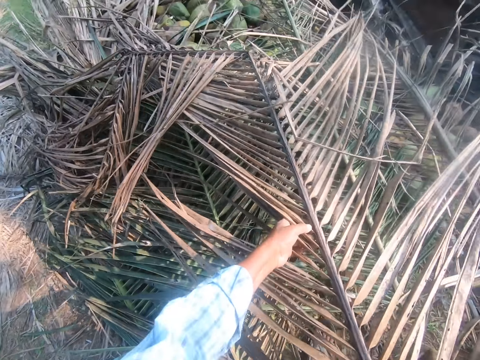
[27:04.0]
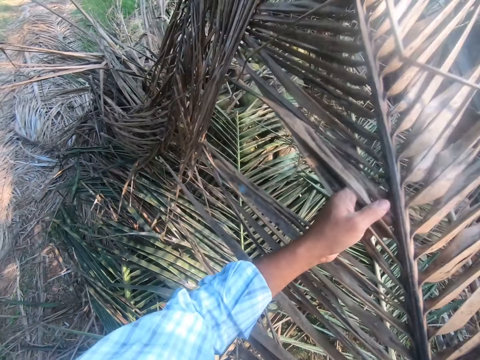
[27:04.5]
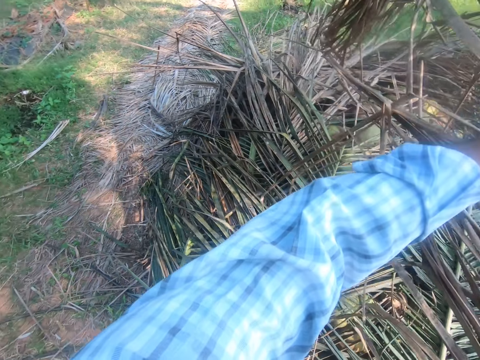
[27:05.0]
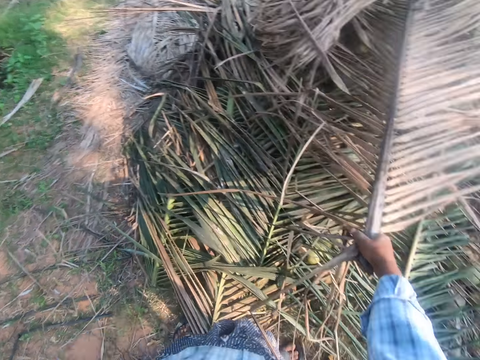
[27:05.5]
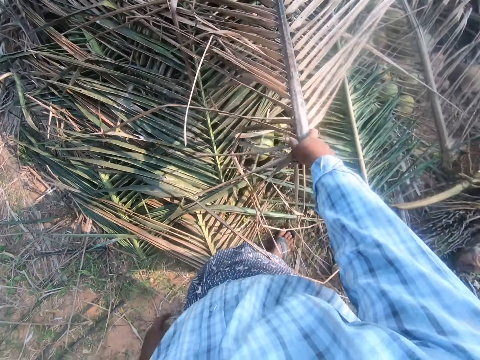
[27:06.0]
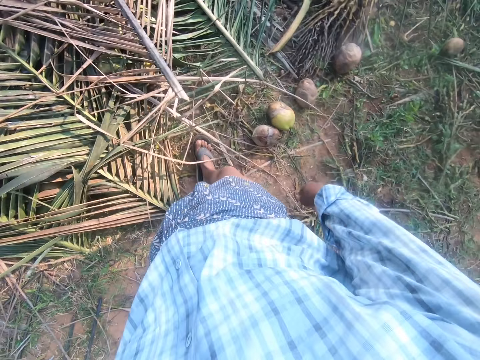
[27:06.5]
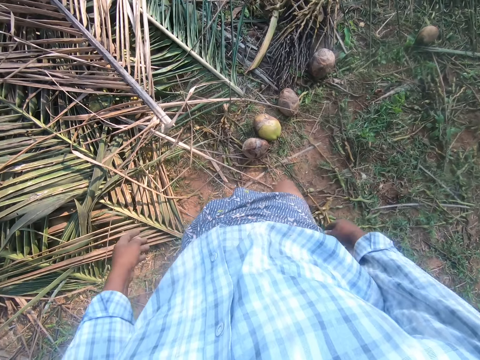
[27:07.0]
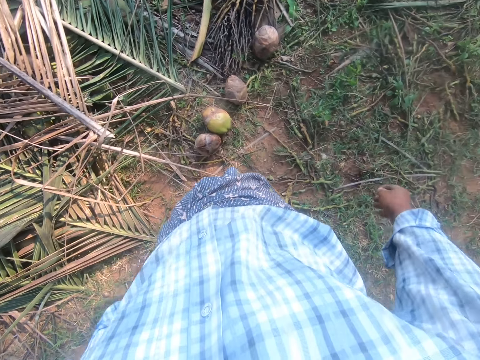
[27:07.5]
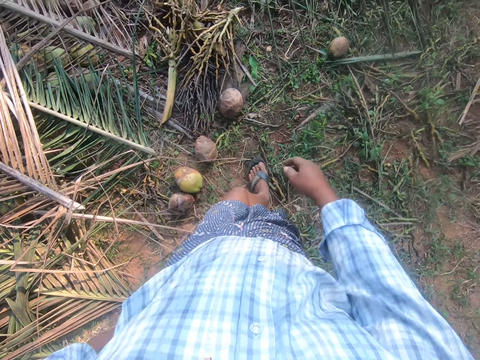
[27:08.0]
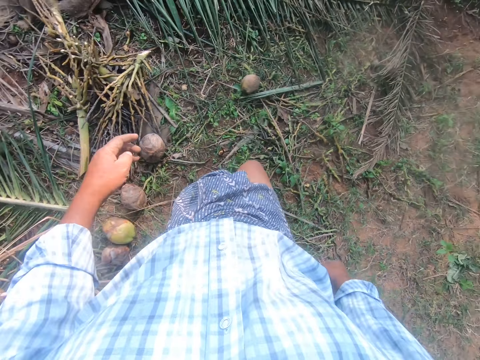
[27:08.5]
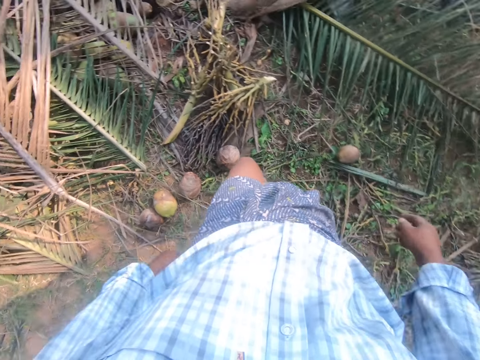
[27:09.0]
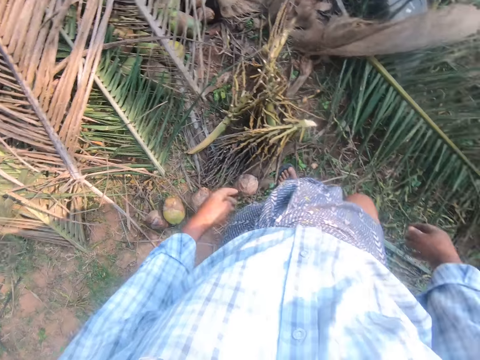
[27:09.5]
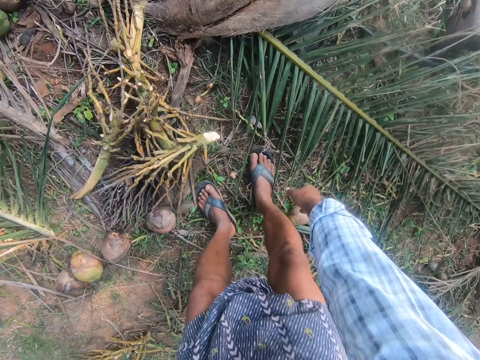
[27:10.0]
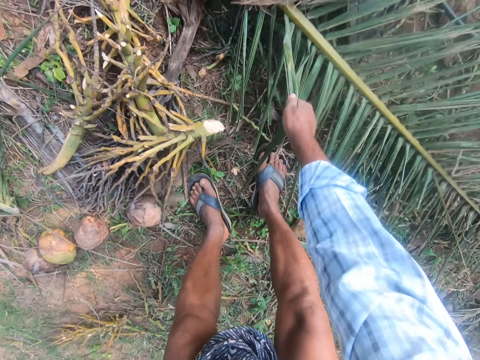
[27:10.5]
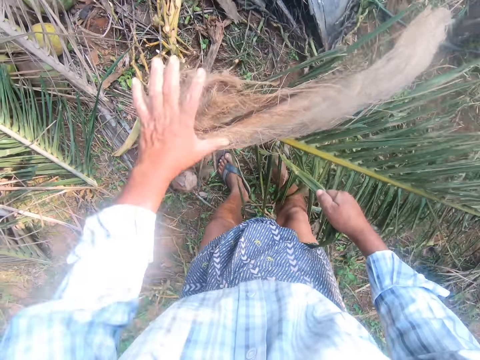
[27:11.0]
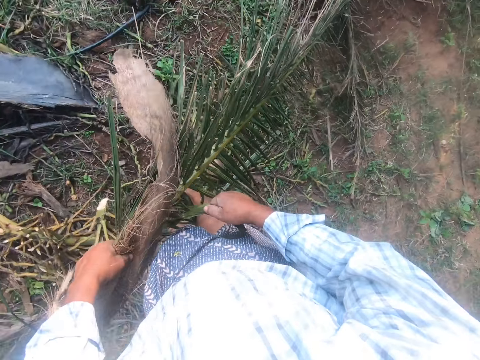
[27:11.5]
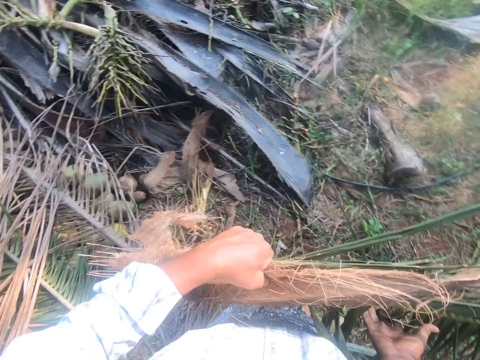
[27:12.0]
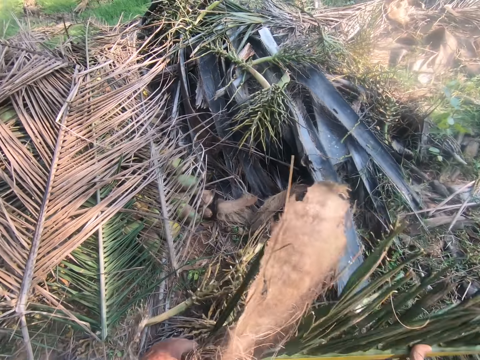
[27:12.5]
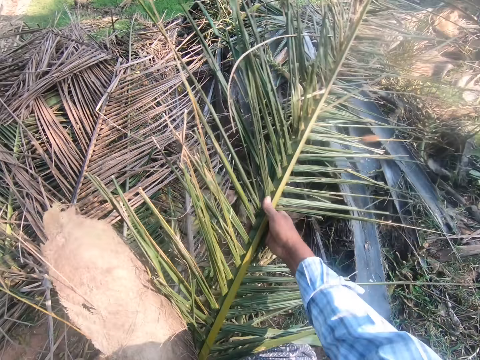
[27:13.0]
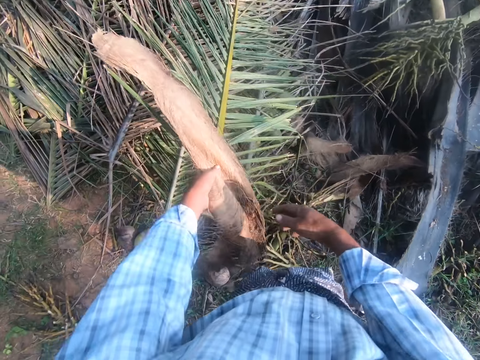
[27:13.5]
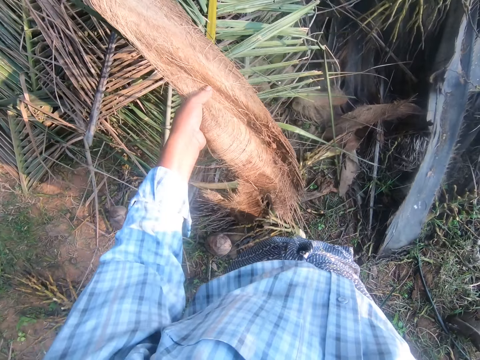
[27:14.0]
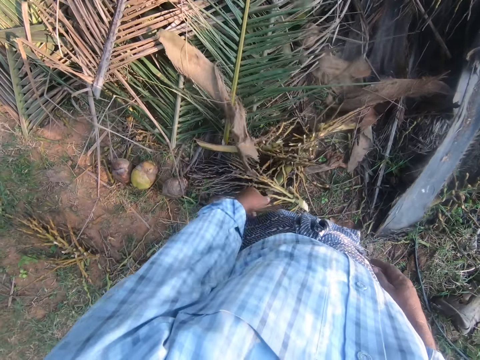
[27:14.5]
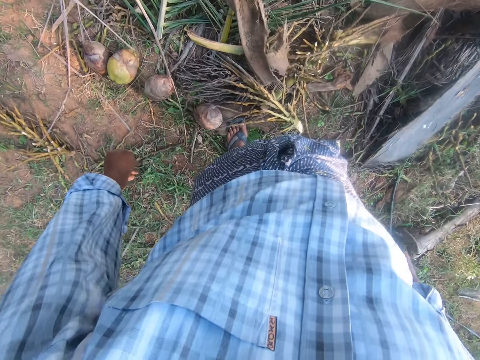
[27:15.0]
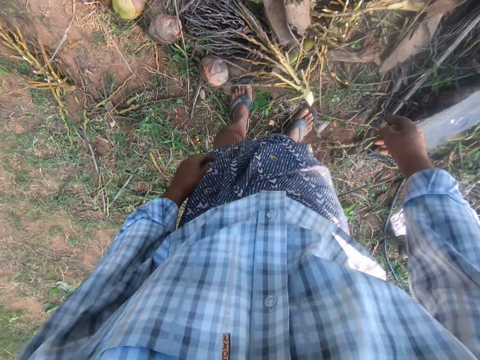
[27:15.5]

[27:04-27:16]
The camera wearer adjusts the palm fronds. They throw the palm leaves. They cover the coconuts with the palm fronds. They step forward. They pick the dried palm fronds or palm leaves. They lift the palm leaves. They throw the palm leaves. They cover the coconuts with the palm fronds.

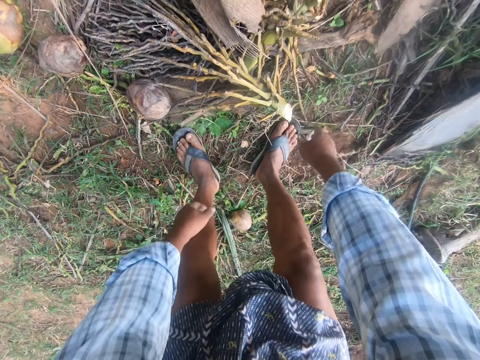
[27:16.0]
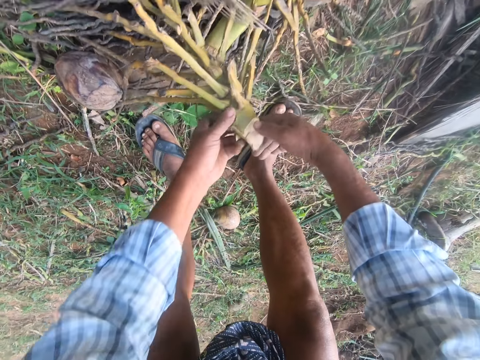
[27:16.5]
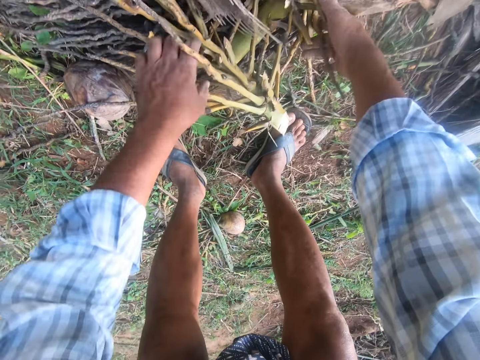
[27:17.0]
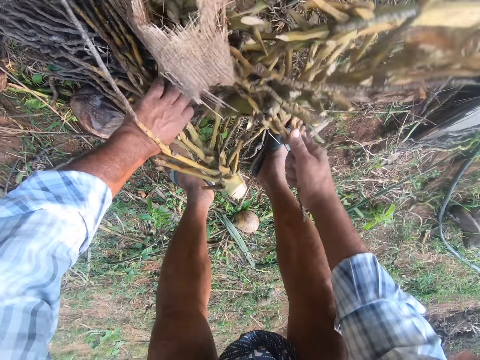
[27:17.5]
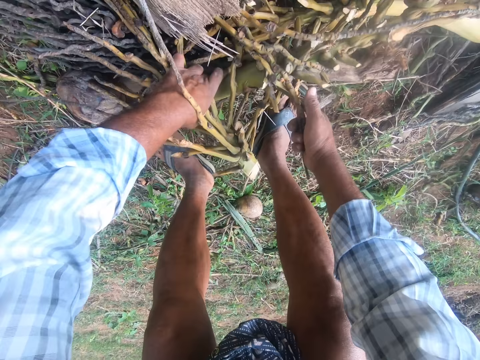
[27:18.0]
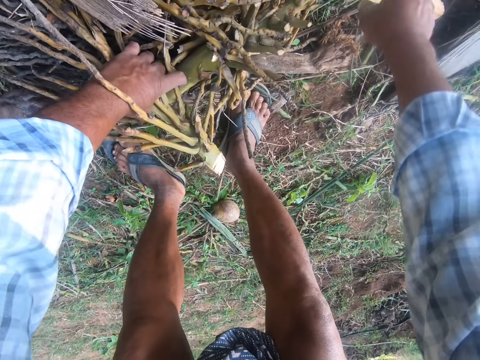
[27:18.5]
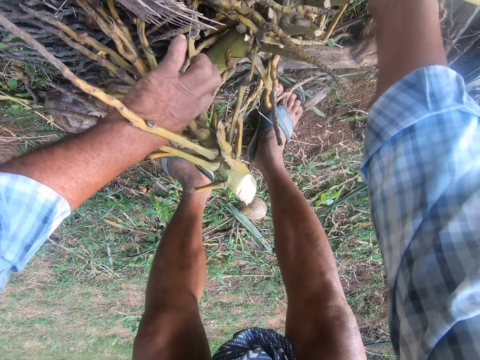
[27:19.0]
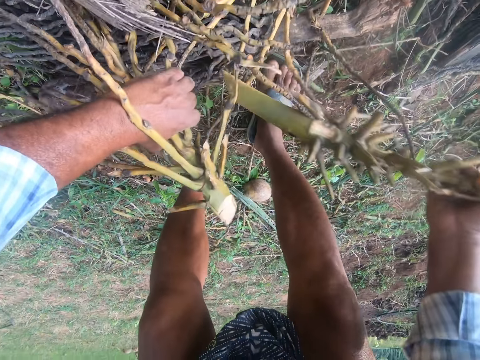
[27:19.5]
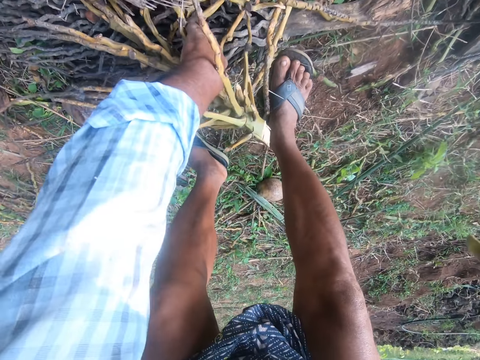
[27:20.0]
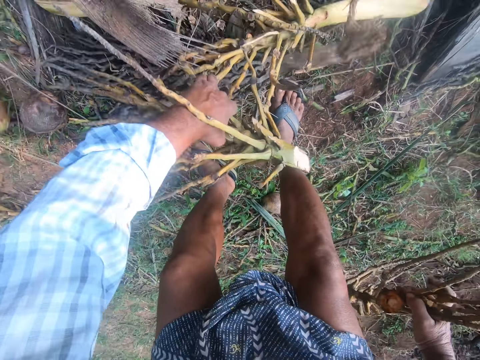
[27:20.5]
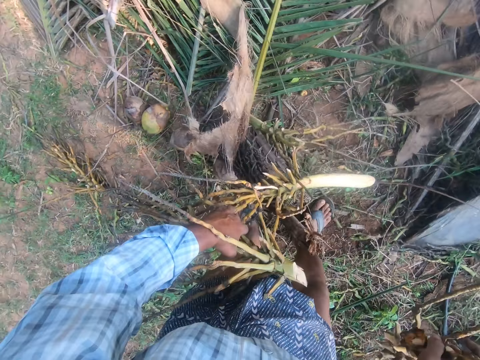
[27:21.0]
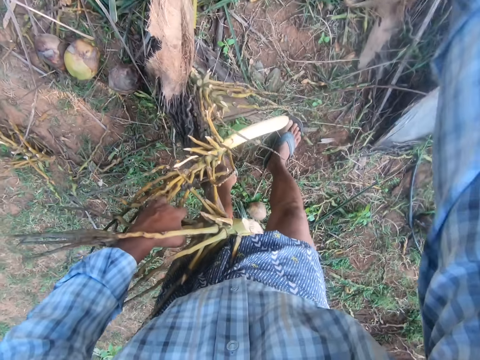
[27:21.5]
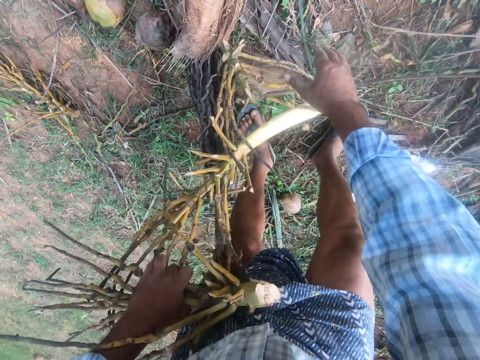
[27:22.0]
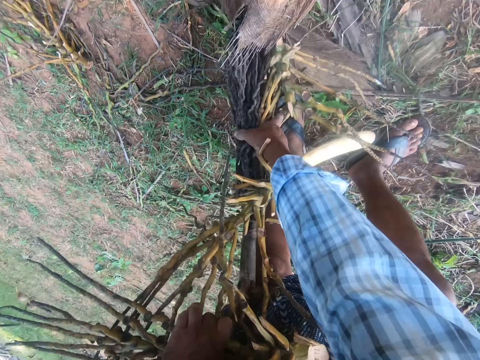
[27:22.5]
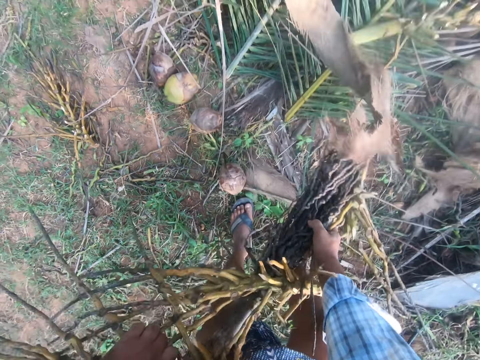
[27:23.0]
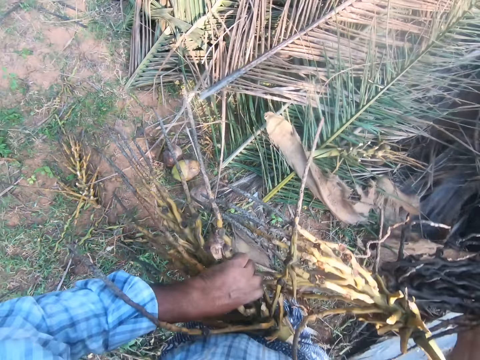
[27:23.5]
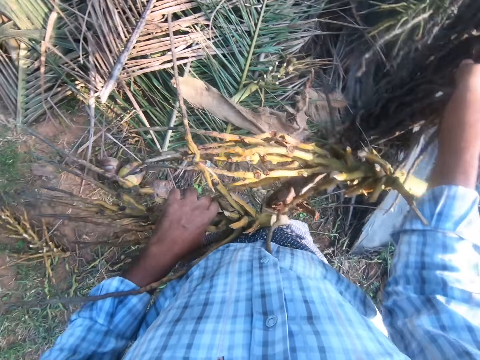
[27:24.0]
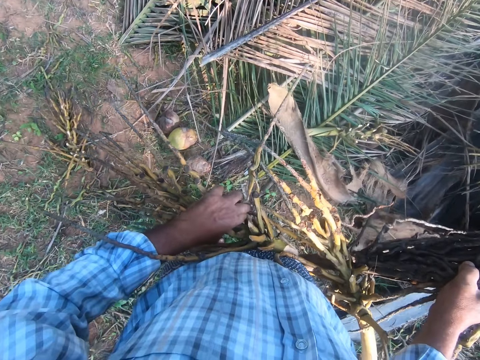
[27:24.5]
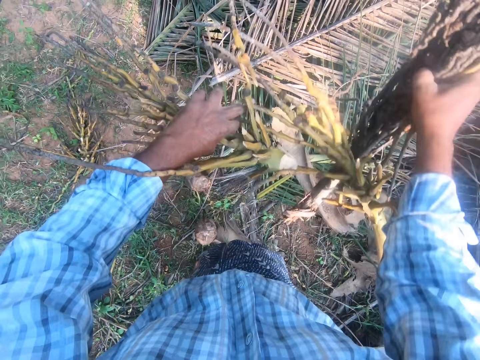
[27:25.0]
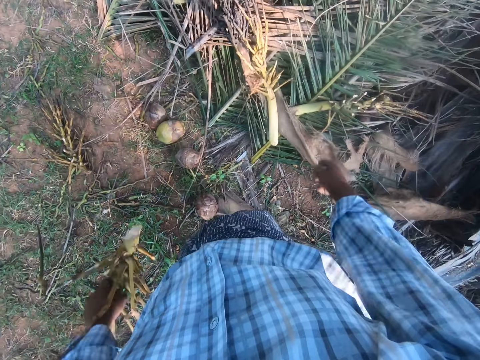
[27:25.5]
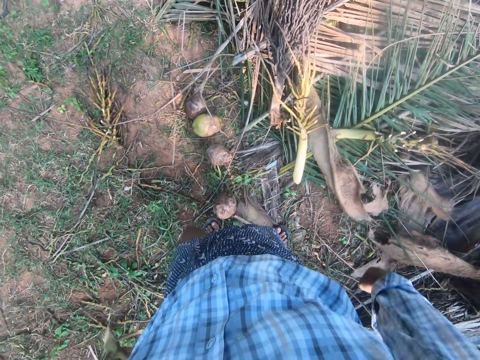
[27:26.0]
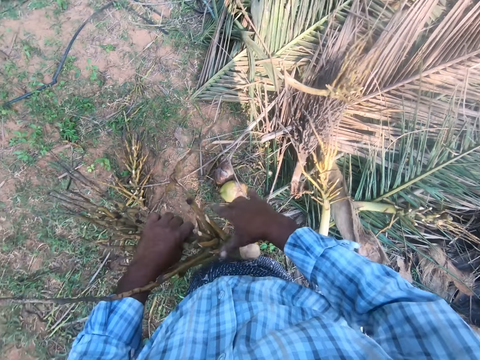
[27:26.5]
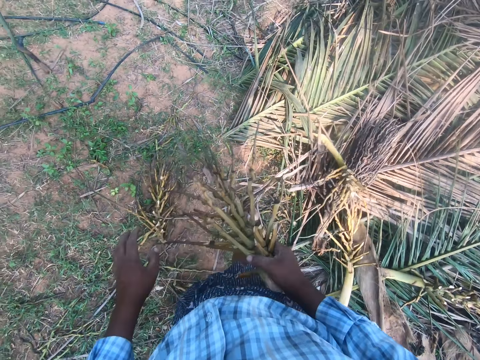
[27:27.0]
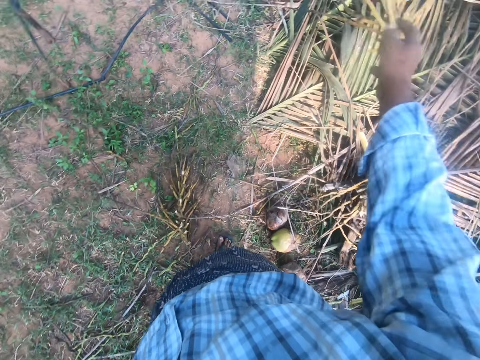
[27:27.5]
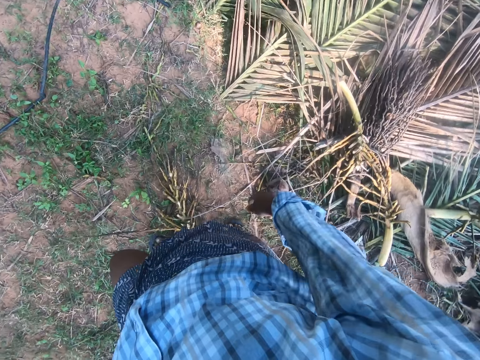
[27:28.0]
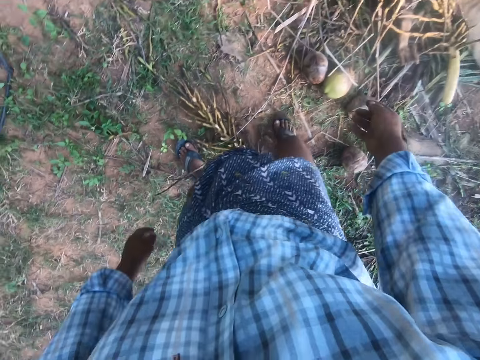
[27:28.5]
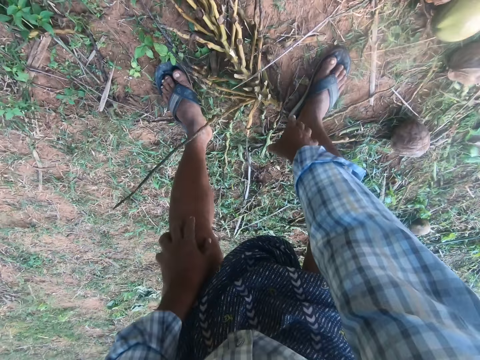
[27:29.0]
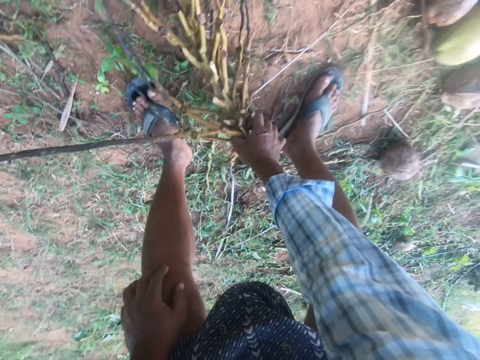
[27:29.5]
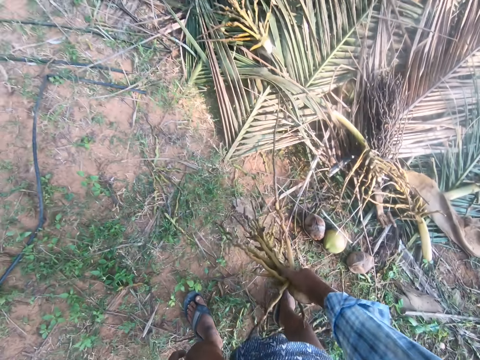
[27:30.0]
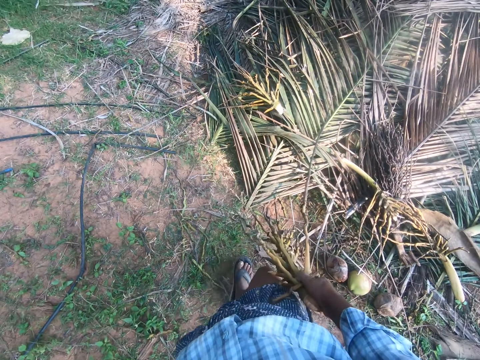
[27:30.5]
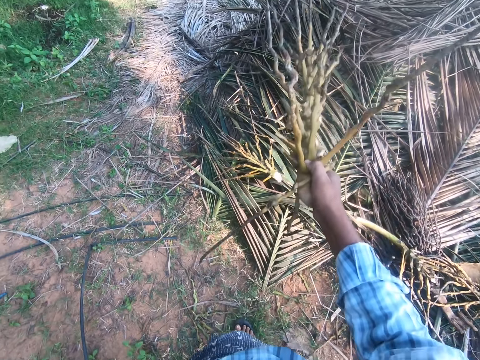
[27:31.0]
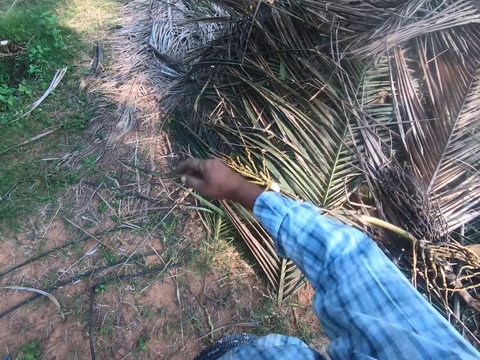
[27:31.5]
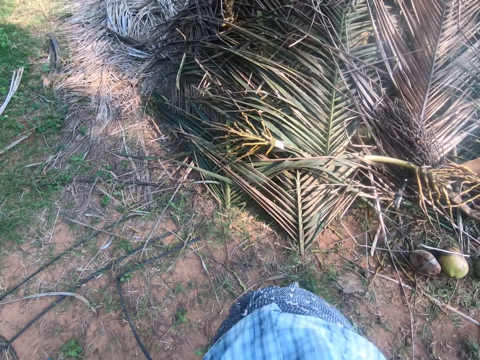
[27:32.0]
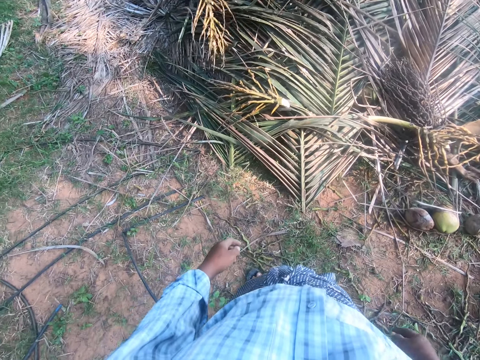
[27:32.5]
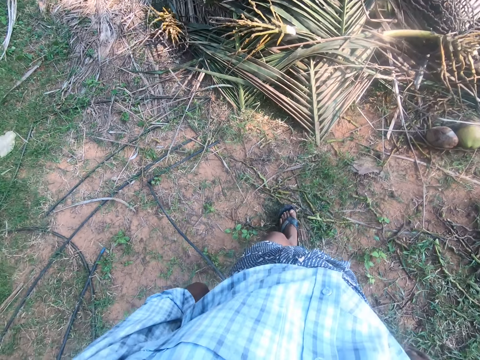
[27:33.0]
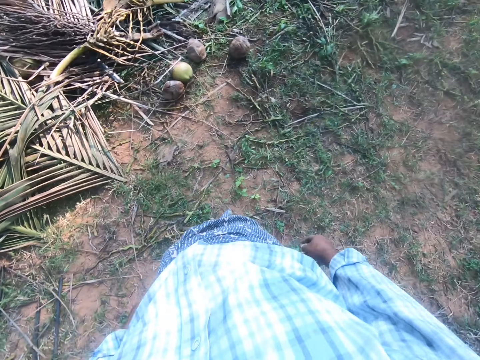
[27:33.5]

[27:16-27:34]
The camera wearer handles roots. They pick the roots. They pick the roots again. They throw the roots. They lift the roots. They move a palm frond from the ground to the heap of fronds. They throw the roots. They throw the roots again. They pick the palm frond from the ground. They throw the palm frond on the heap of fronds.
